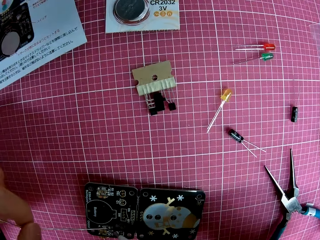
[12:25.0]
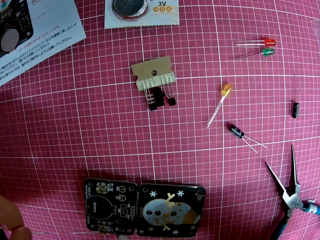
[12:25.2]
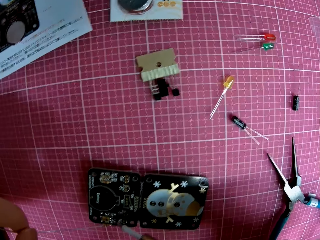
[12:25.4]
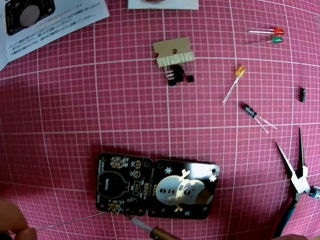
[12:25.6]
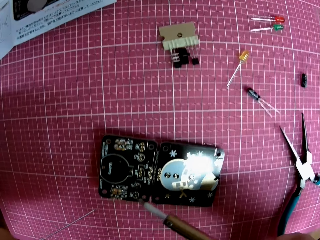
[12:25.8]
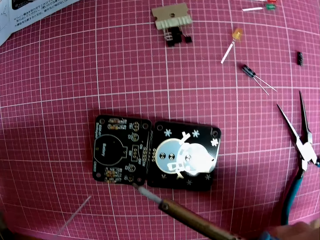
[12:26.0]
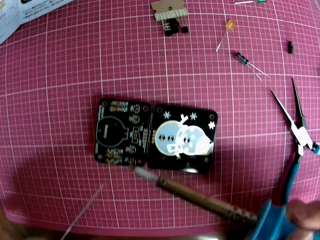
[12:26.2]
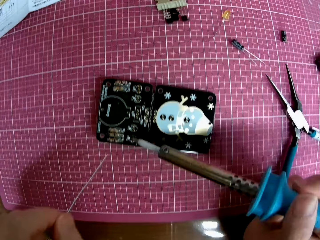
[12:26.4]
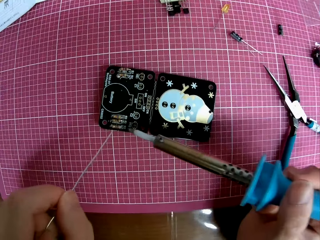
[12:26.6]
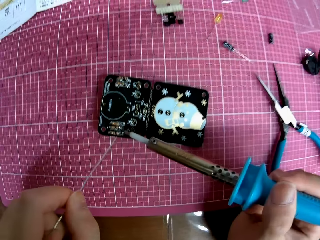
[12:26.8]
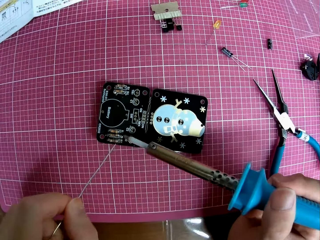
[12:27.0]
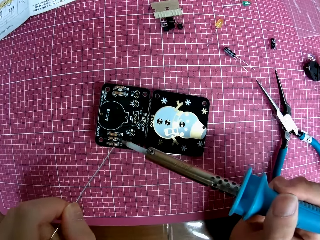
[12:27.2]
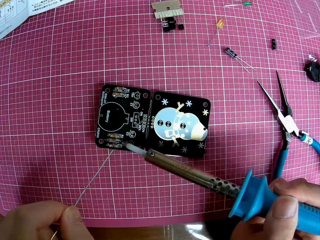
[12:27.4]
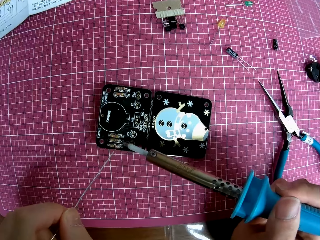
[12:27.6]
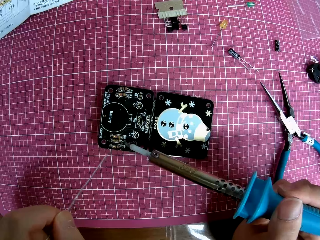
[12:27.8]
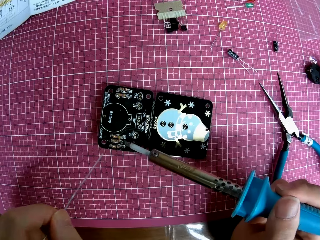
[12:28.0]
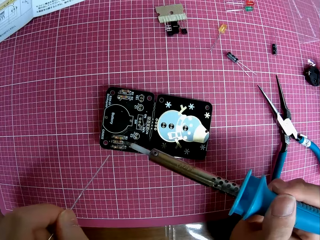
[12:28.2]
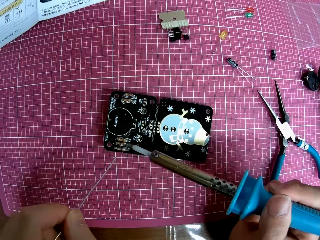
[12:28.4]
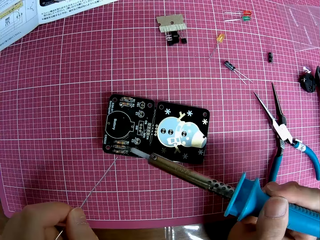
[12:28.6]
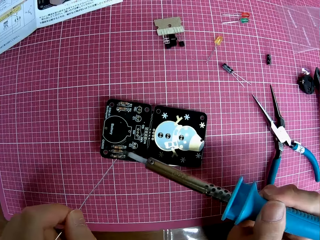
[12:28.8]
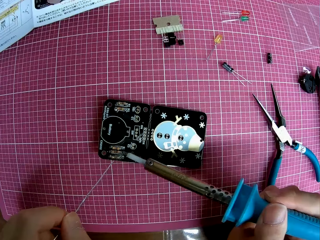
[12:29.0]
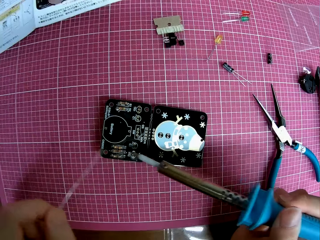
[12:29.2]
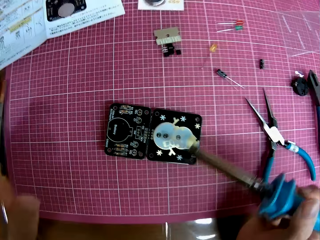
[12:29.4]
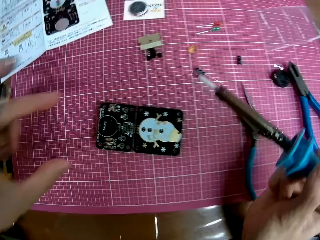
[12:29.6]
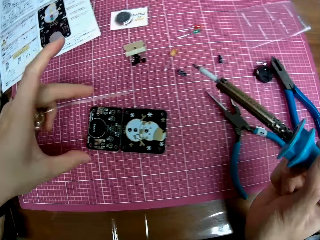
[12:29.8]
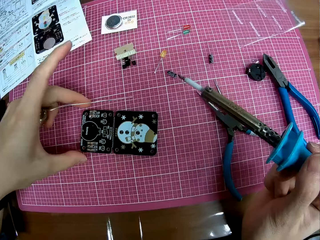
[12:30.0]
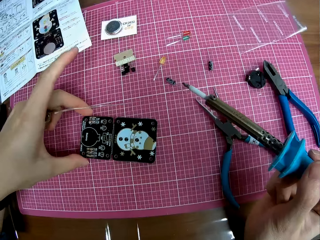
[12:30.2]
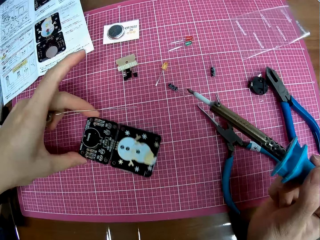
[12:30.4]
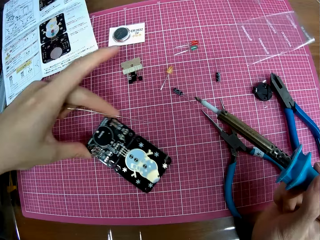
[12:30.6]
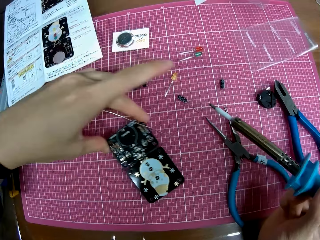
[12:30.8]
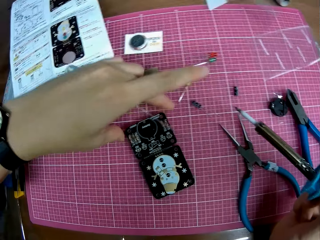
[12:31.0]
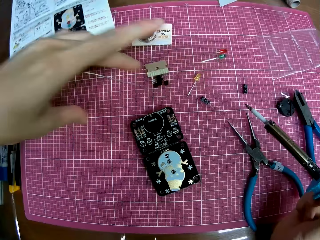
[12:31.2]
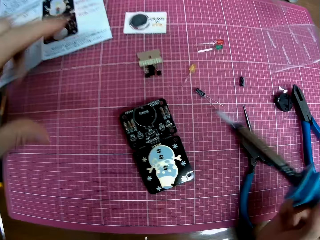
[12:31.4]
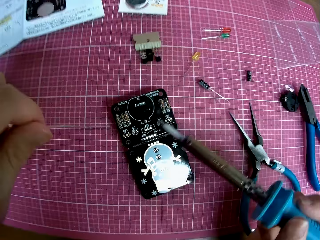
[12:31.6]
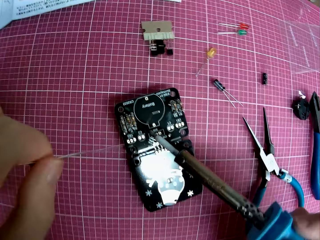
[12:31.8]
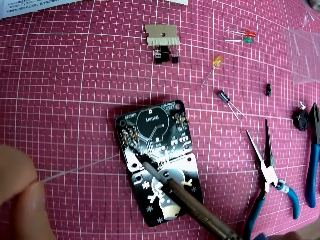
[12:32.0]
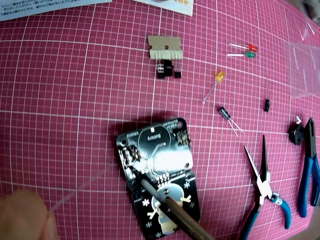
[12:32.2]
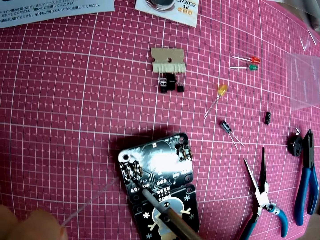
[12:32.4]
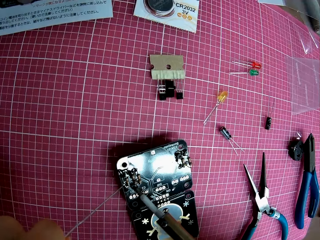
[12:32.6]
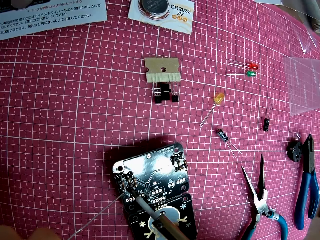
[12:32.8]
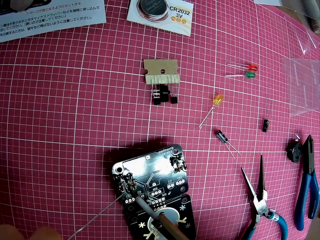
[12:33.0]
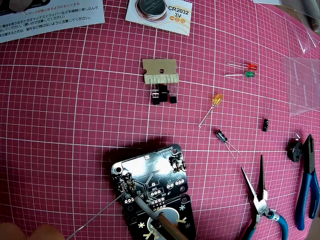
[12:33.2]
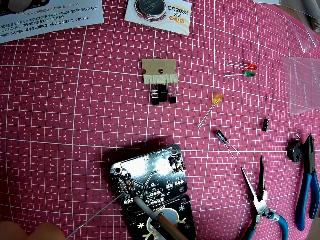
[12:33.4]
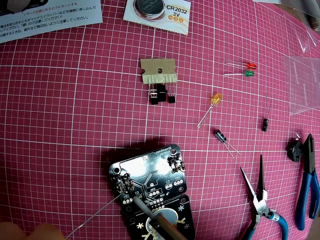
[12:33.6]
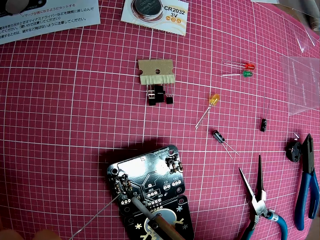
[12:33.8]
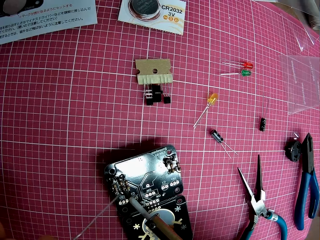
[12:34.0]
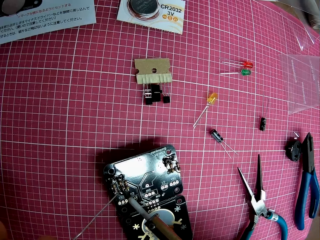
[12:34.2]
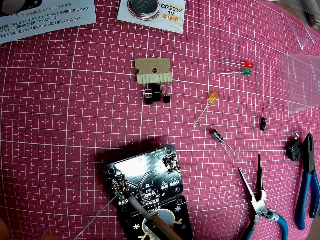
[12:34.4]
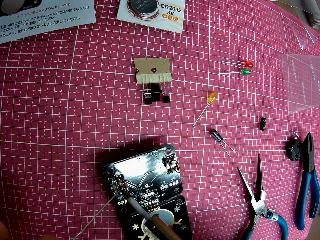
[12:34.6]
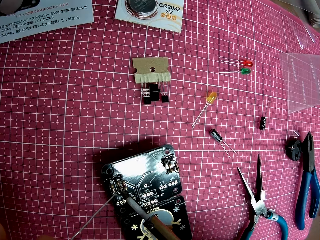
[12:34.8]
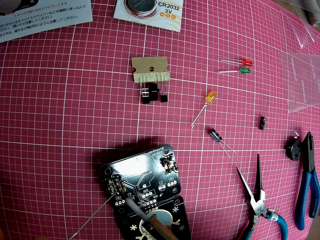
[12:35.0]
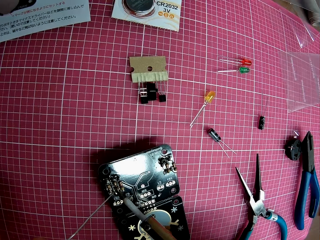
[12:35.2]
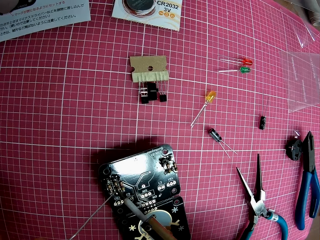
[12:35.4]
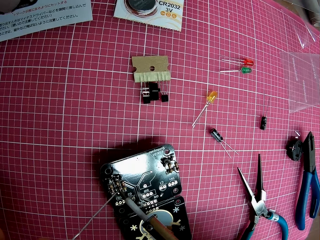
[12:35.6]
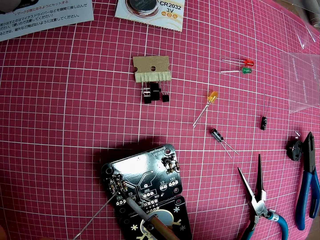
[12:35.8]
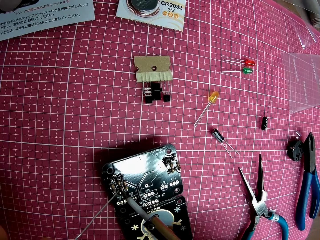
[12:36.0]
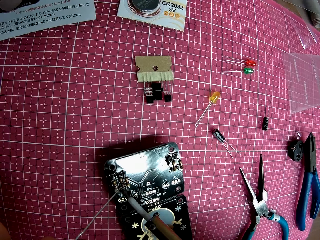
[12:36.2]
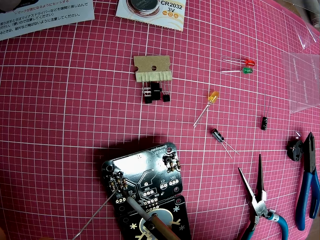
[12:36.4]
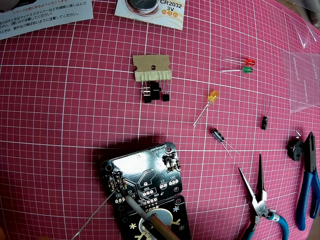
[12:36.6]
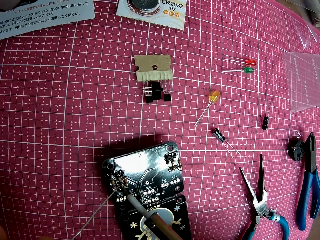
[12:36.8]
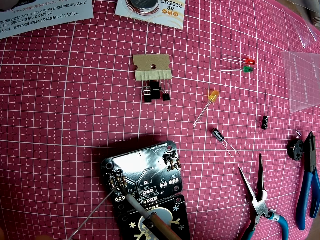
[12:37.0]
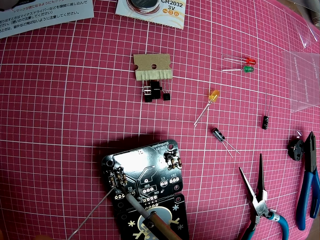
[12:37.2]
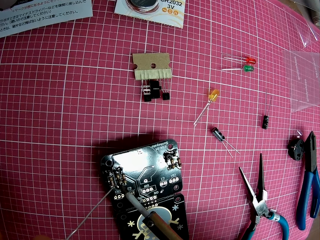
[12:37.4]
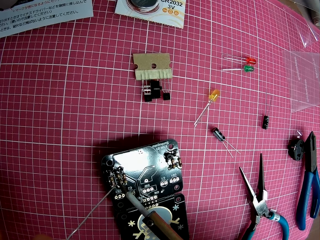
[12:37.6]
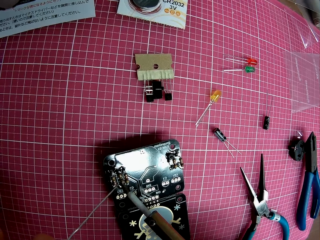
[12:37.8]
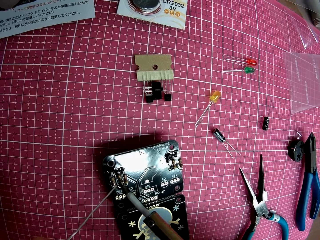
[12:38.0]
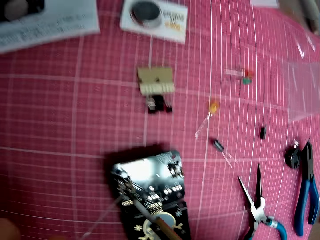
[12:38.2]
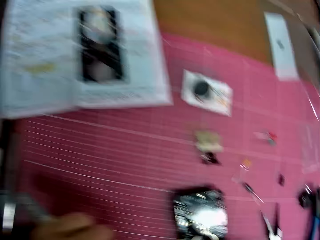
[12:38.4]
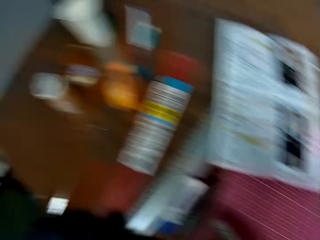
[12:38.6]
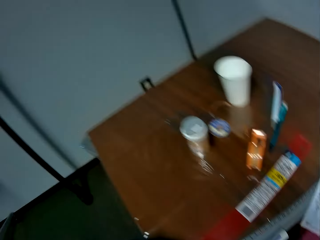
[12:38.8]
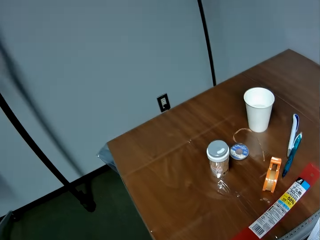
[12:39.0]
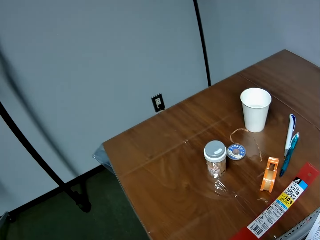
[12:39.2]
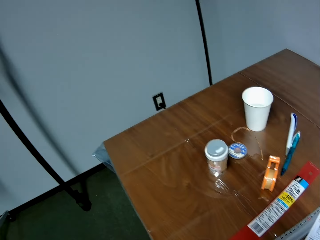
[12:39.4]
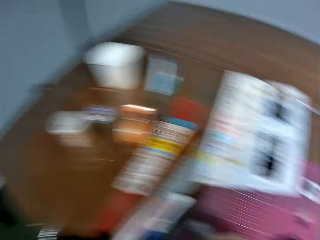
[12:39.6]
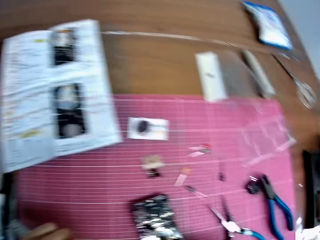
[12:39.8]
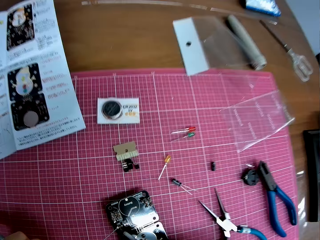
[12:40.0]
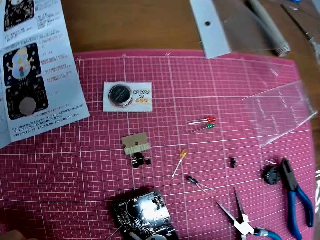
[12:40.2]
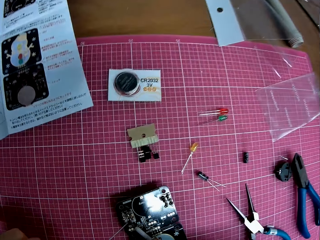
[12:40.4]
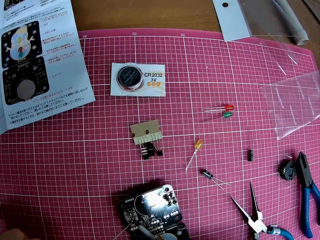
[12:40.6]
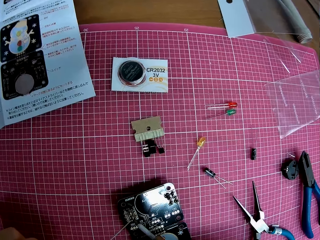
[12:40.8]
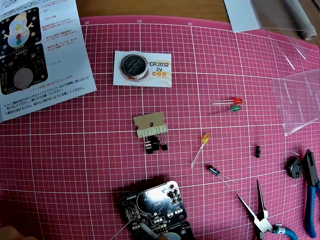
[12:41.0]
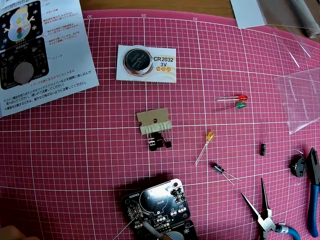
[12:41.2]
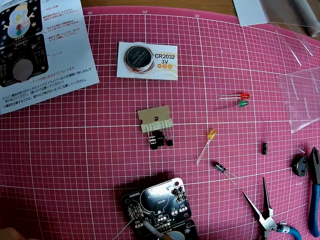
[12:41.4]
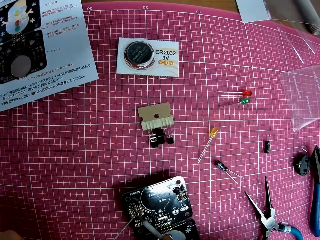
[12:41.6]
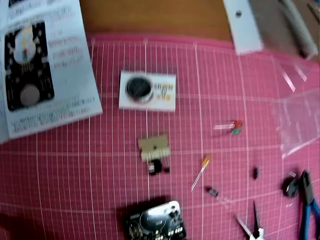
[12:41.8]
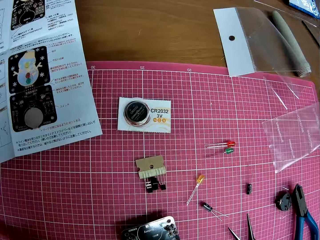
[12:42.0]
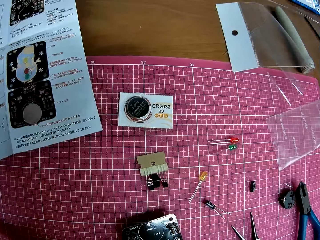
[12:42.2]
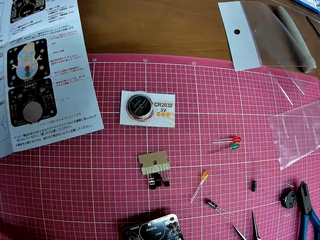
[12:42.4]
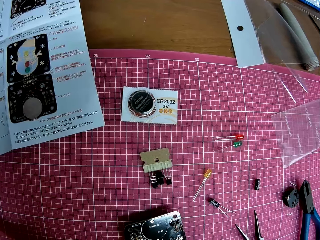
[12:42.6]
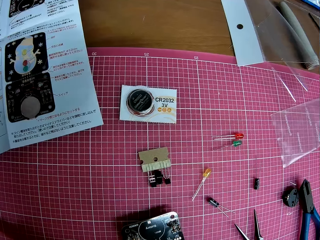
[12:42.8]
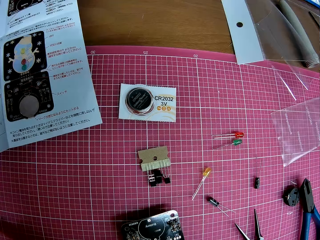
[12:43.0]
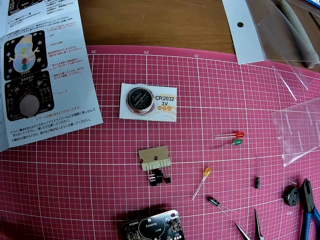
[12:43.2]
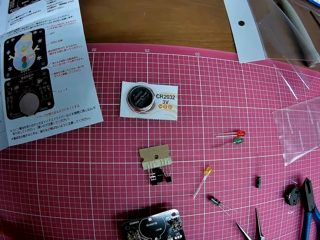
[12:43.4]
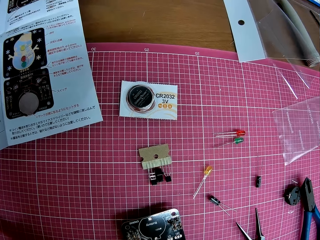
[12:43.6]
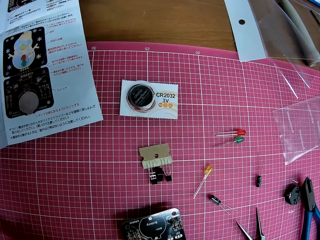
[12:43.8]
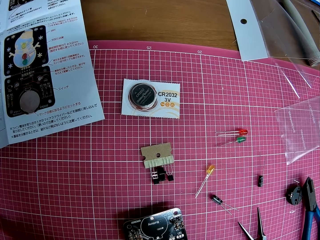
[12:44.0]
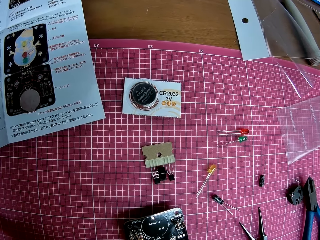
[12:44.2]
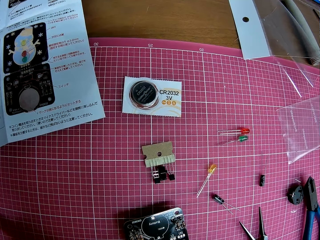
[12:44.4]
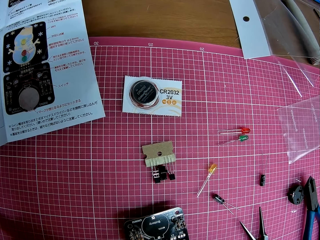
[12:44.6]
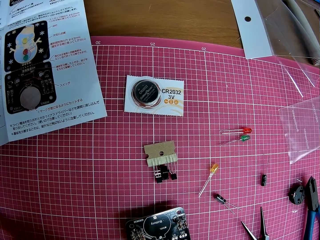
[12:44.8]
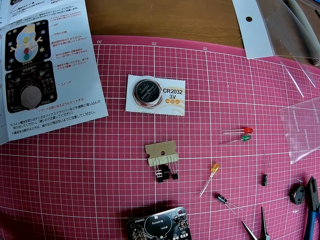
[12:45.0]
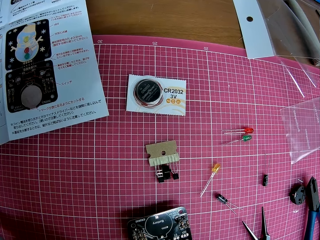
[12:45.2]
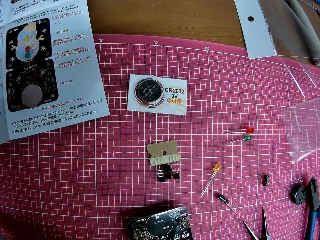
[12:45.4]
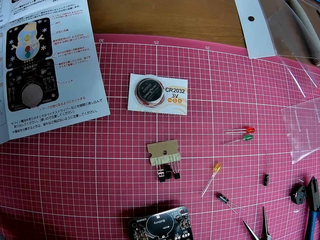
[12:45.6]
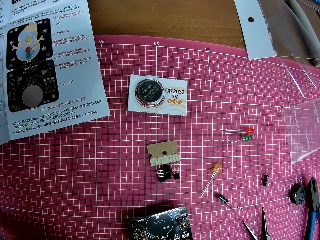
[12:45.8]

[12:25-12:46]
The camera wearer turns the panel or motherboard on the table. They solder the panel on the table with the solder and the soldering iron. They look around the room. They burn the motherboard with the soldering iron.
